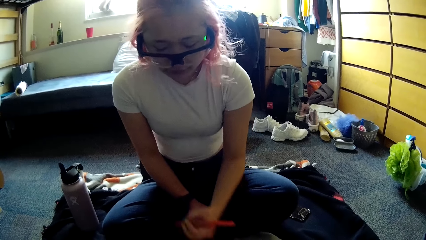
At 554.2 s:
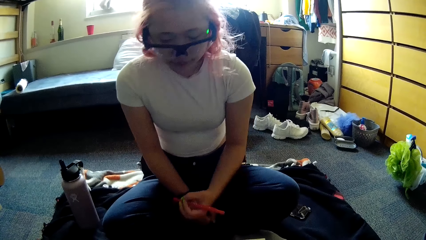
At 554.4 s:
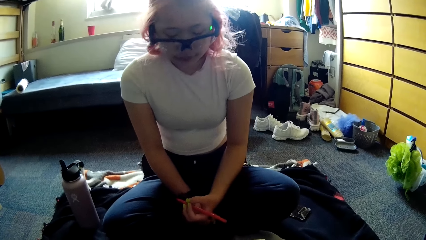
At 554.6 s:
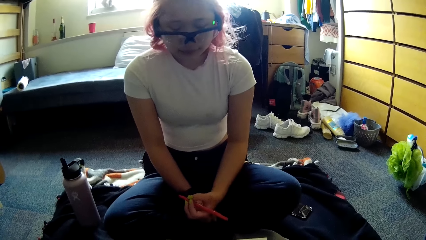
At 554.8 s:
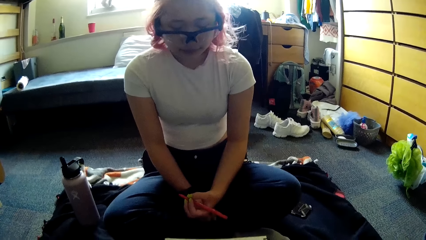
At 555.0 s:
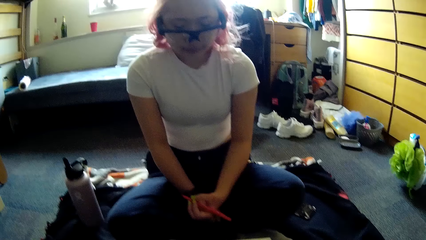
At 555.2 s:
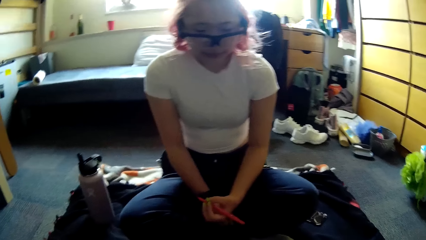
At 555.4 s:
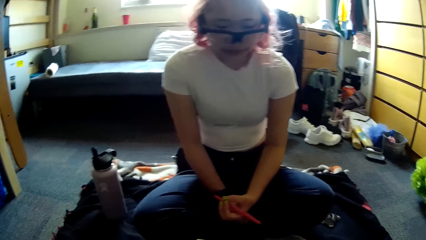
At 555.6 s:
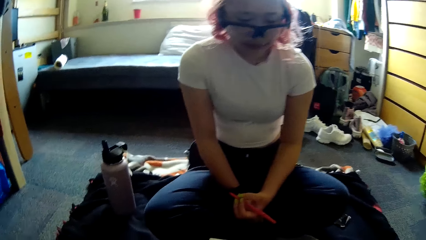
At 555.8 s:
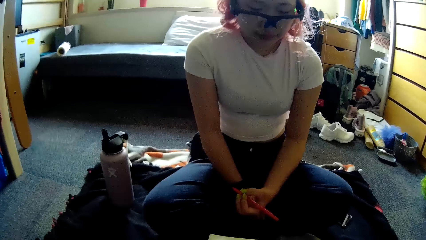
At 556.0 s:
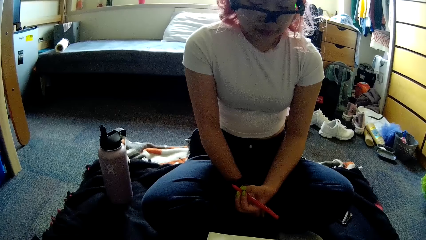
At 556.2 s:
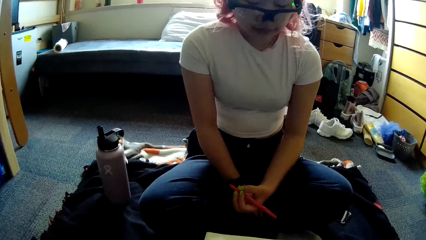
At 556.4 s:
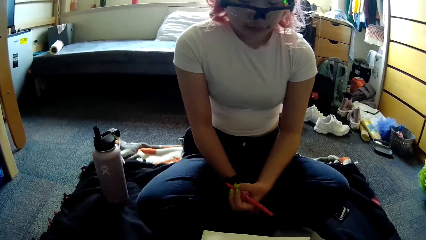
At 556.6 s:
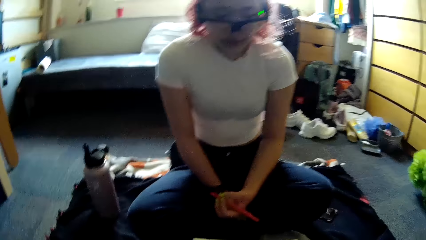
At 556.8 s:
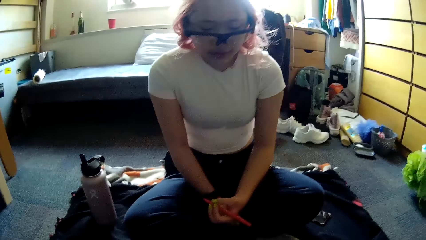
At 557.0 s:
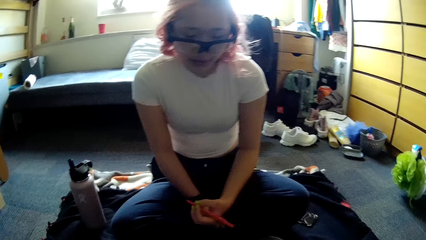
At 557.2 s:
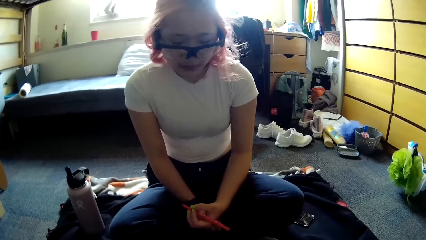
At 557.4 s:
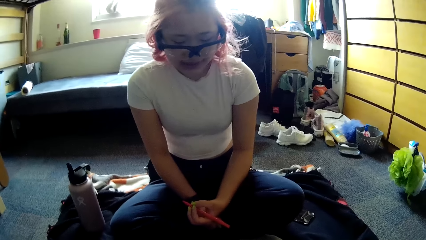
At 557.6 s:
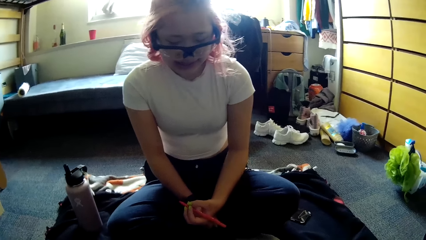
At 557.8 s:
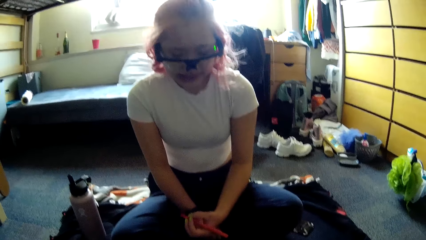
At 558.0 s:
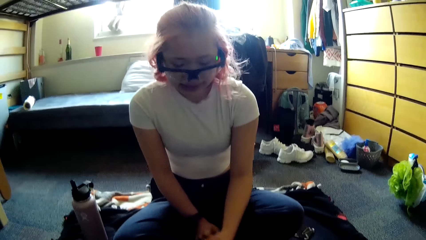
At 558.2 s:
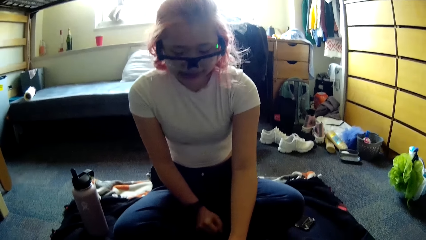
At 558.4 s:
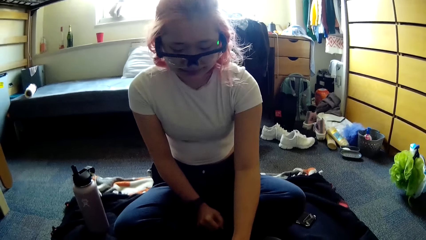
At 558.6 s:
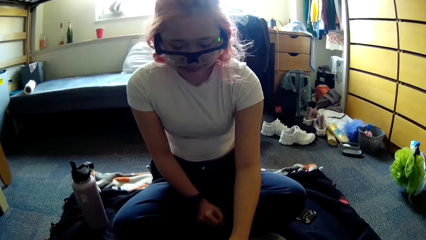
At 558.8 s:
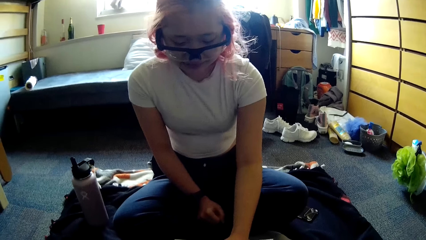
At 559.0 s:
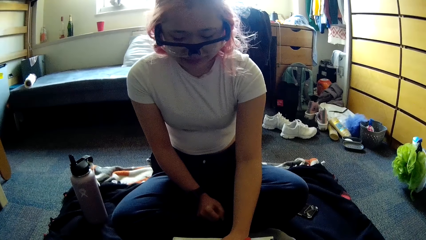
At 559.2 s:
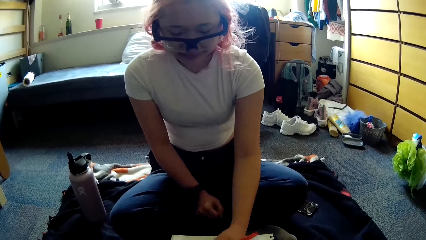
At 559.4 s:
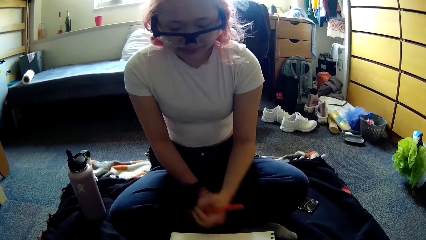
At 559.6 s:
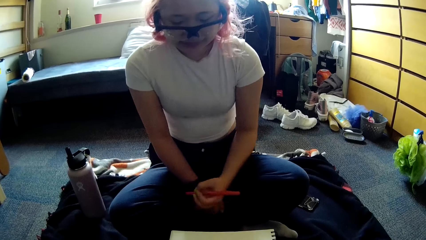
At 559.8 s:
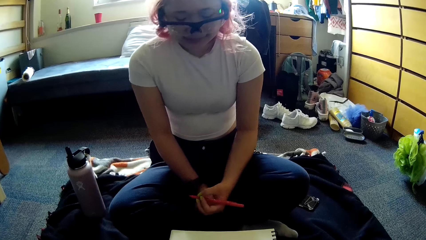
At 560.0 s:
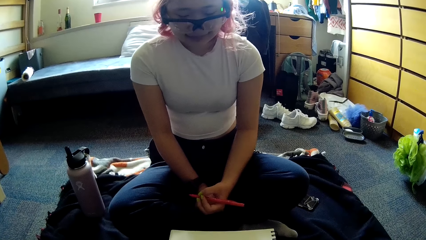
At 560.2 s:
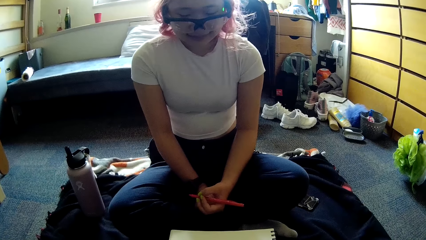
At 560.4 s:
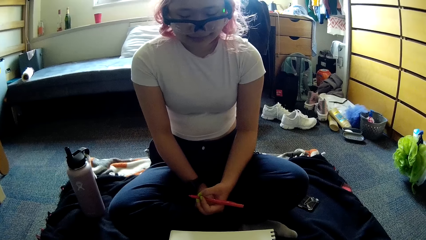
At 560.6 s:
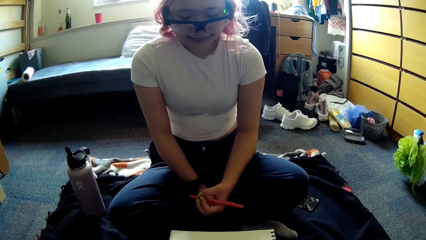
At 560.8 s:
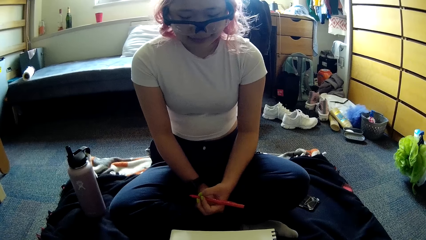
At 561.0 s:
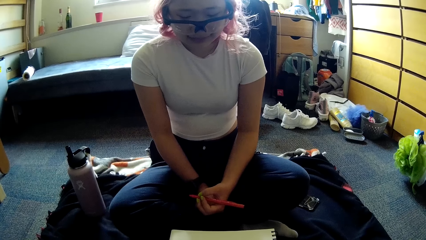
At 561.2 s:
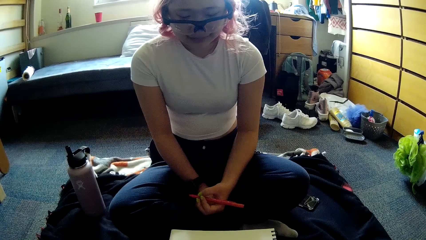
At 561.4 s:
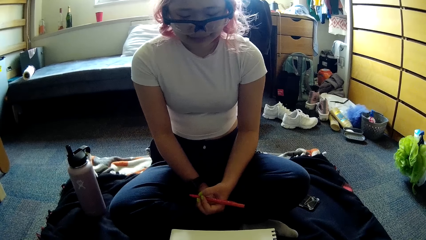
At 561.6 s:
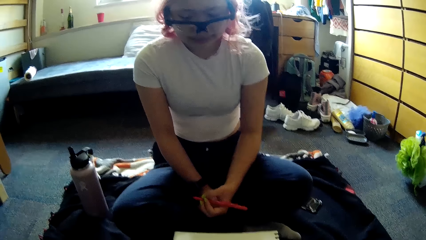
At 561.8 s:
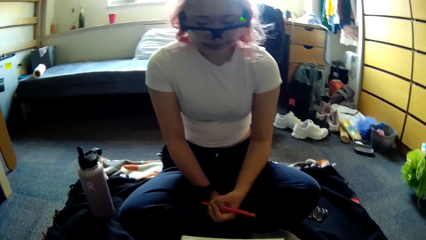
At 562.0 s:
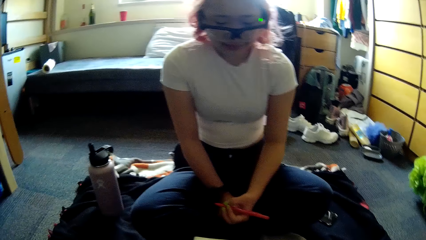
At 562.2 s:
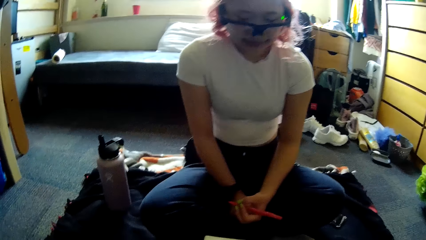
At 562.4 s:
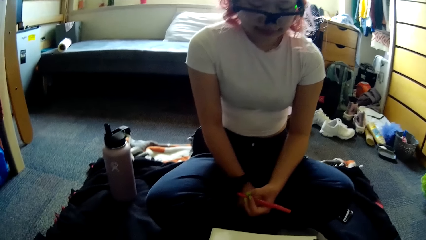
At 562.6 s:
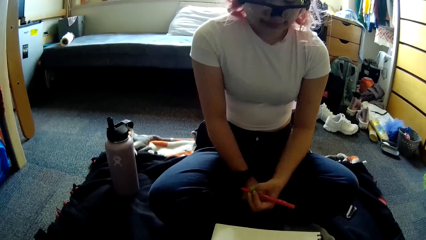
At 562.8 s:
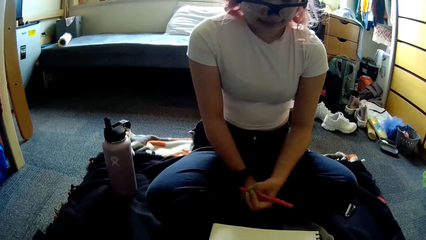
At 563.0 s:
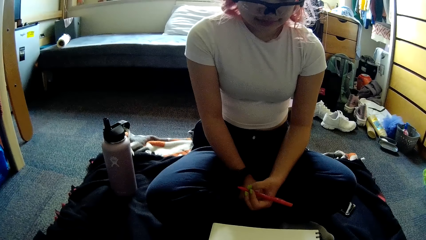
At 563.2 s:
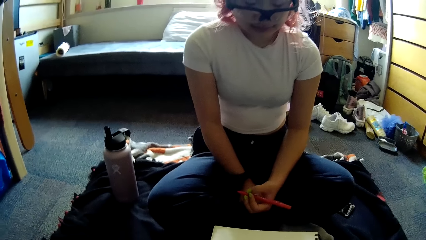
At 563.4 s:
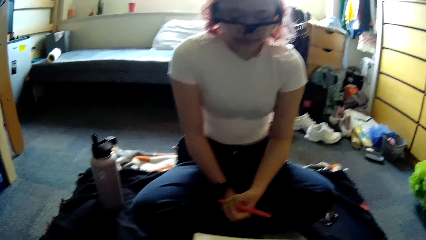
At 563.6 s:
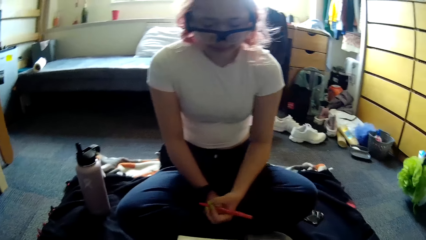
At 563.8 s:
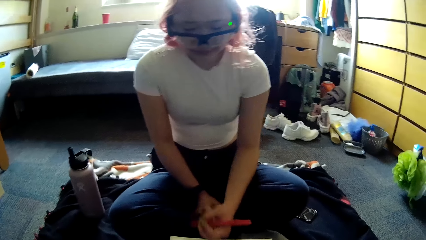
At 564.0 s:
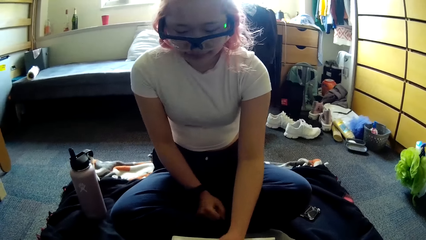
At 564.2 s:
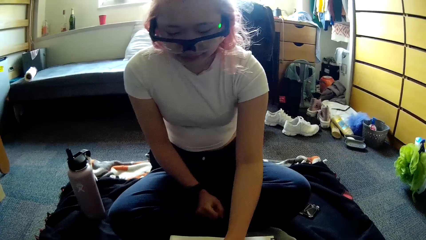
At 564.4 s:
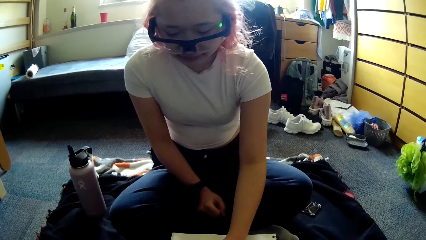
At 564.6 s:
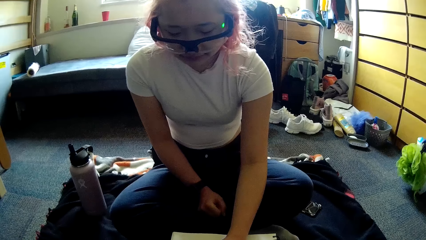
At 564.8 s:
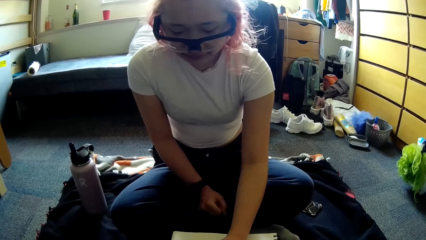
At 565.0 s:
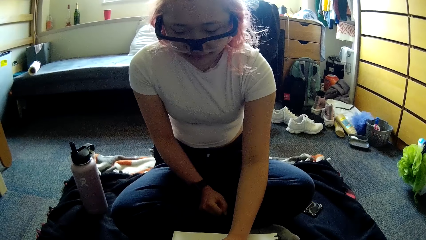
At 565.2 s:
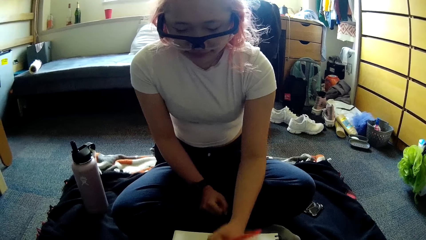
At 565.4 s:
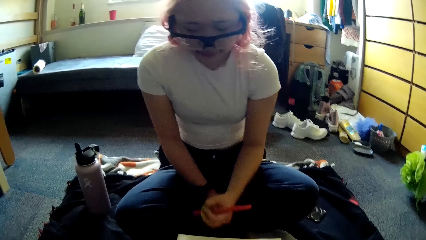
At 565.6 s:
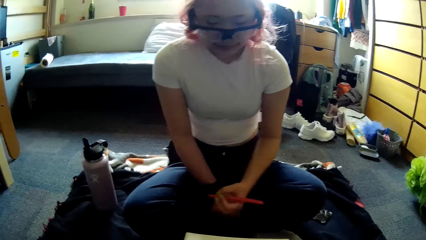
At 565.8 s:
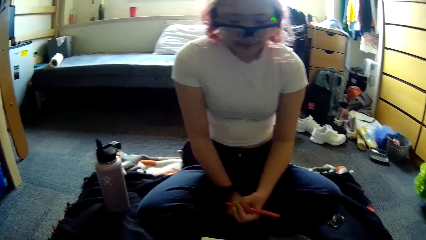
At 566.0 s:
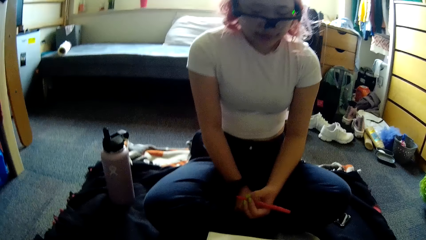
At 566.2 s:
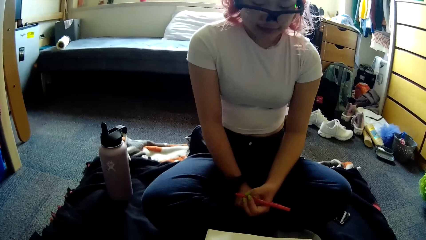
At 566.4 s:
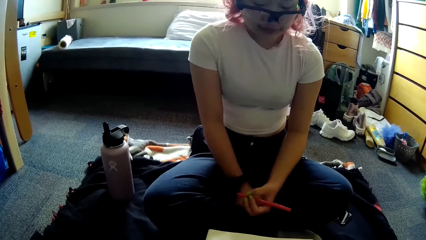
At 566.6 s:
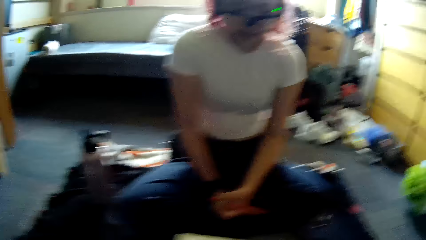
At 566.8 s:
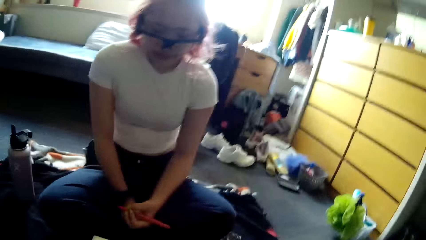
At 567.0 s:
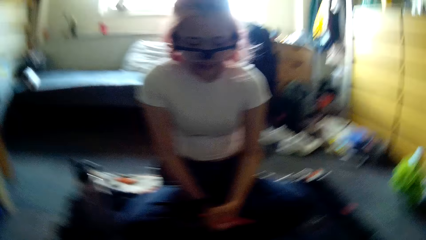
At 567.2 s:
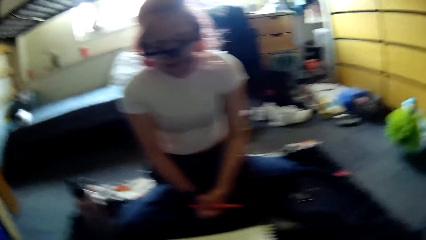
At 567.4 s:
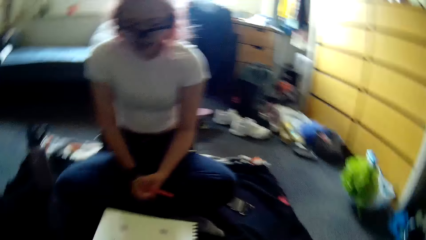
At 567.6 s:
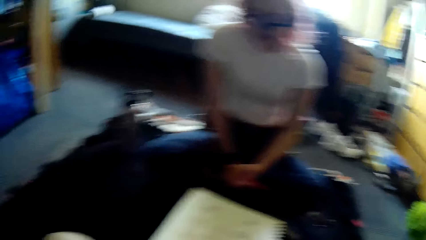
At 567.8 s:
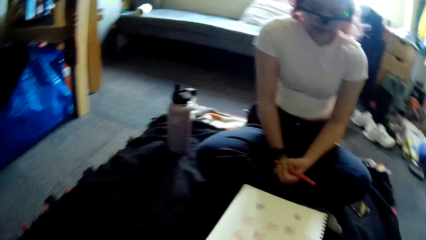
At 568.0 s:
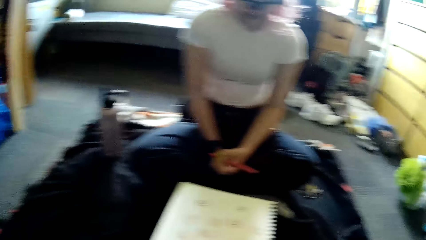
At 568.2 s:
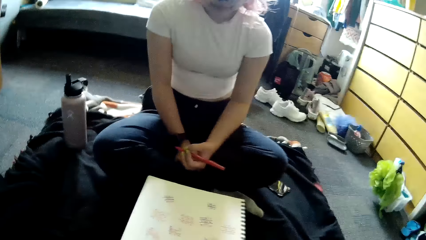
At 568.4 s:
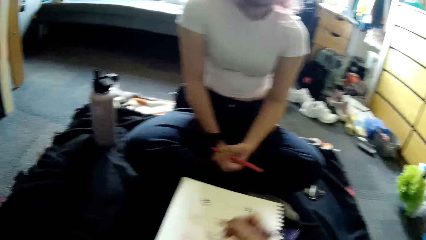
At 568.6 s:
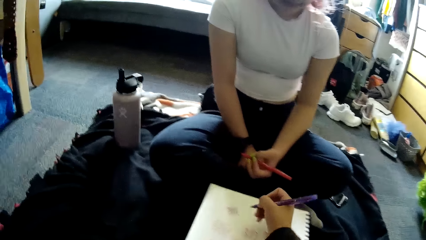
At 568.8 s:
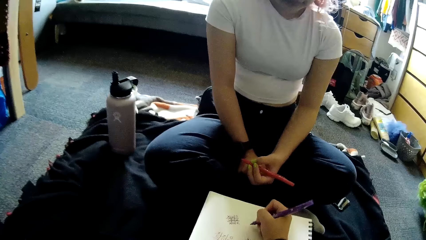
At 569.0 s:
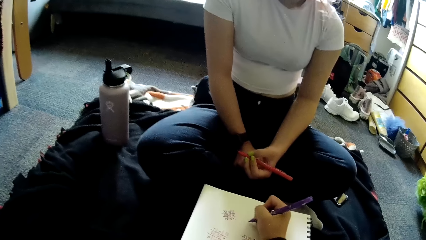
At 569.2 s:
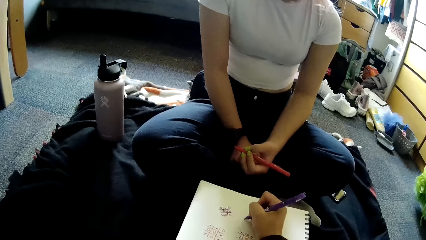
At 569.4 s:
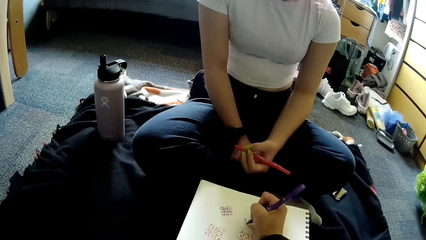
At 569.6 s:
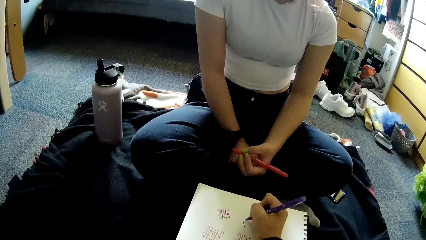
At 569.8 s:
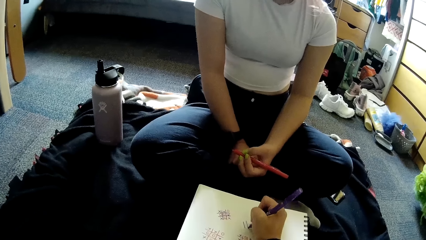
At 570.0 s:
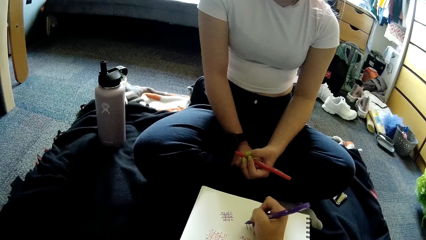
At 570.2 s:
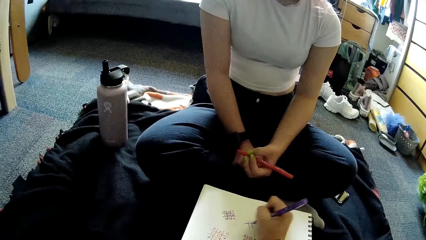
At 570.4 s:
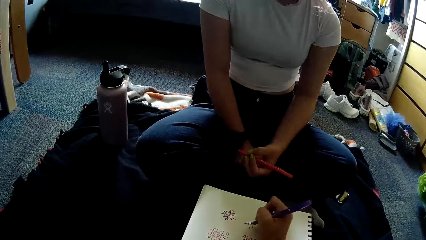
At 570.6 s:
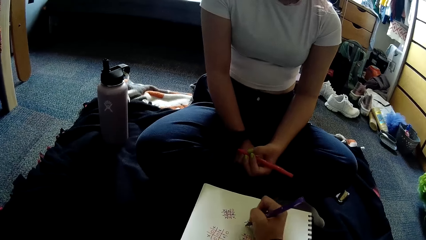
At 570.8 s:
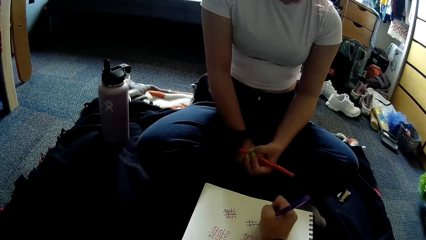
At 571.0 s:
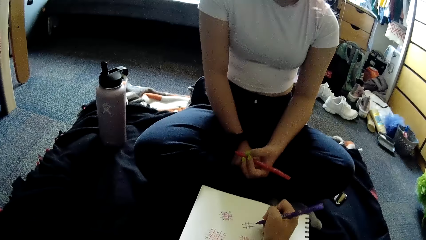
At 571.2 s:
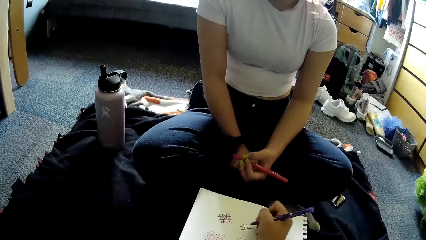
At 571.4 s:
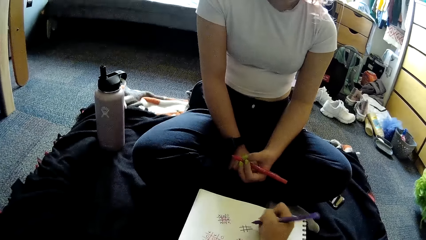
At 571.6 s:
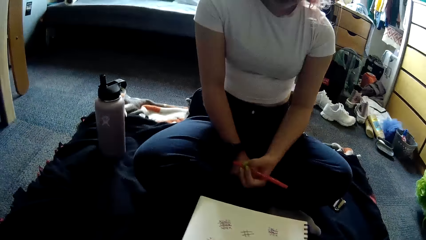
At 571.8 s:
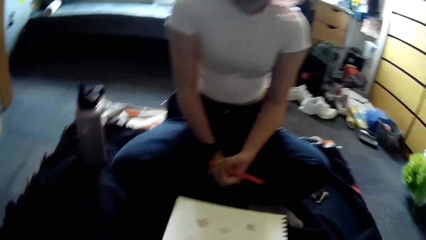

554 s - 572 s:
A woman writes on the paper. The woman writes on the paper with the pen in her left hand. She writes on the paper with the pen in her left hand again. The camera wearer looks around. She holds a pen with her right hand. She writes on the paper with the pen in her right hand.
